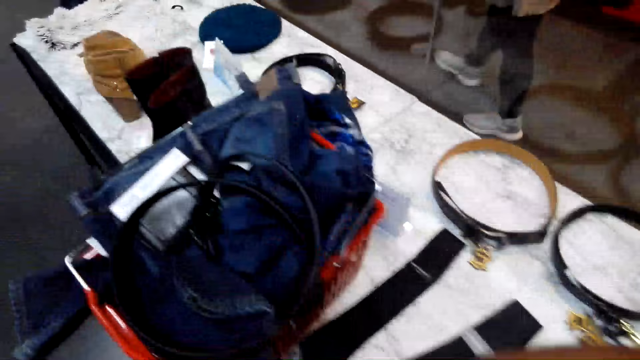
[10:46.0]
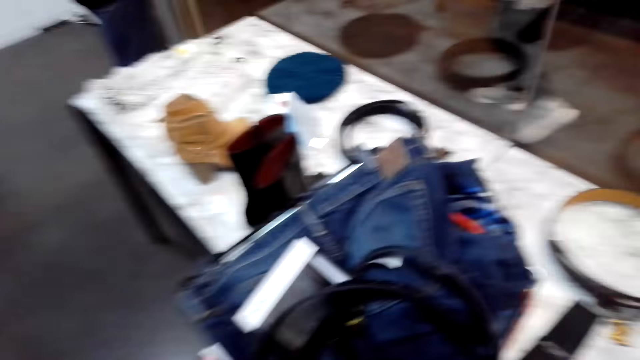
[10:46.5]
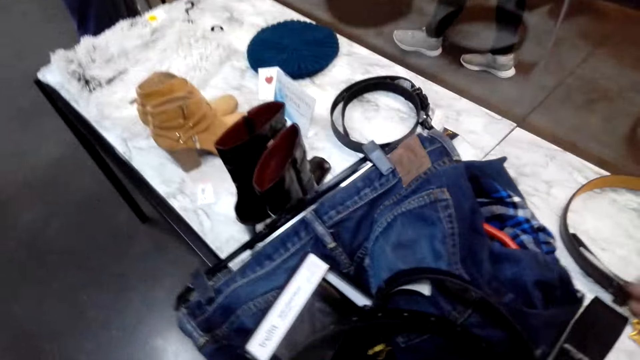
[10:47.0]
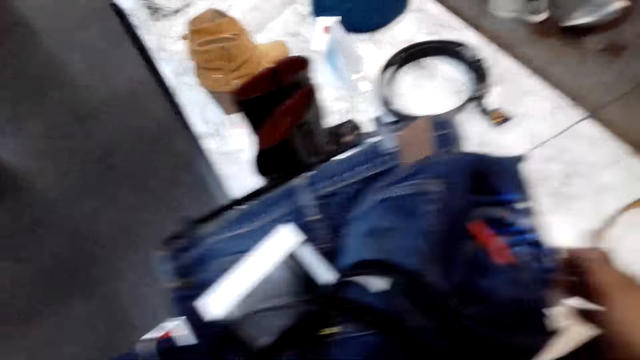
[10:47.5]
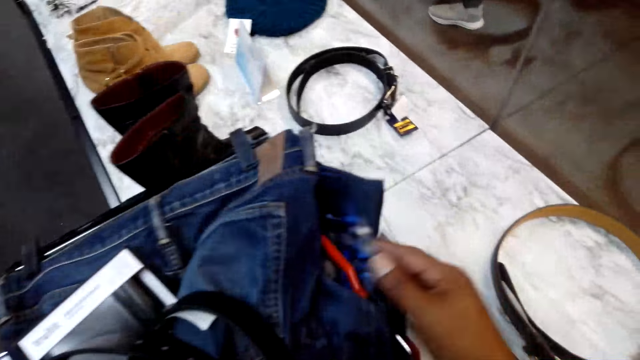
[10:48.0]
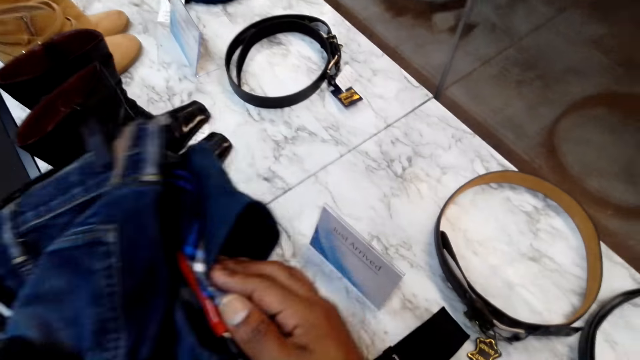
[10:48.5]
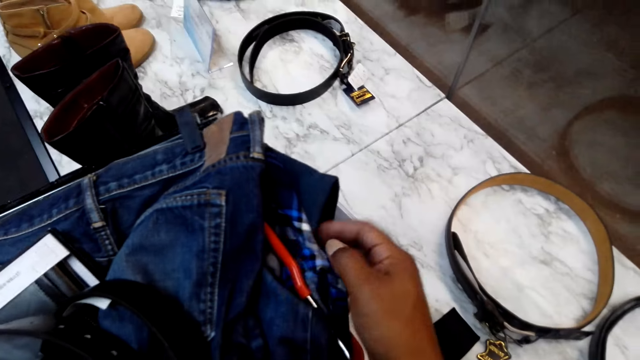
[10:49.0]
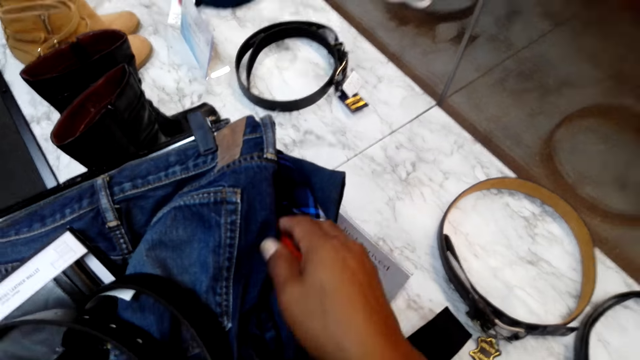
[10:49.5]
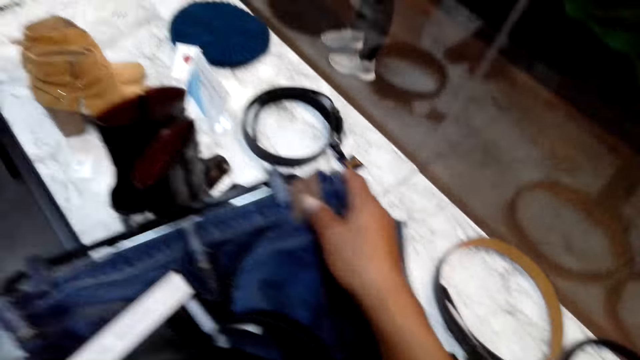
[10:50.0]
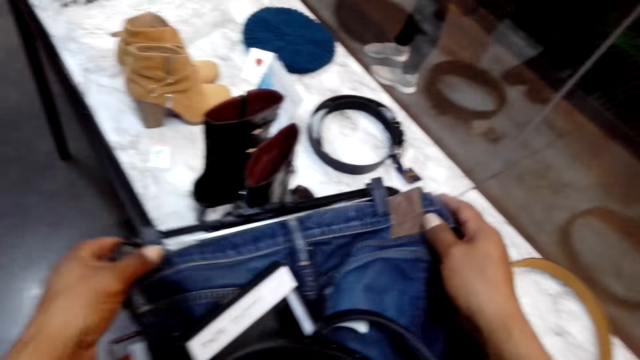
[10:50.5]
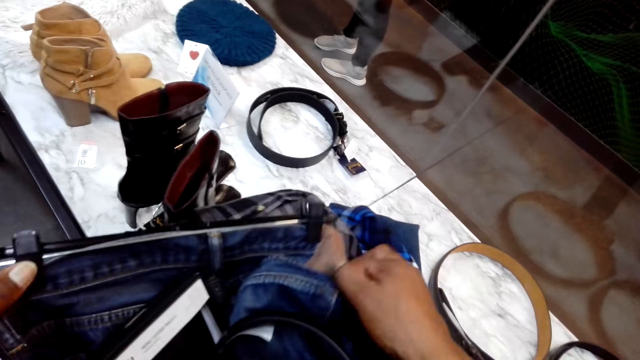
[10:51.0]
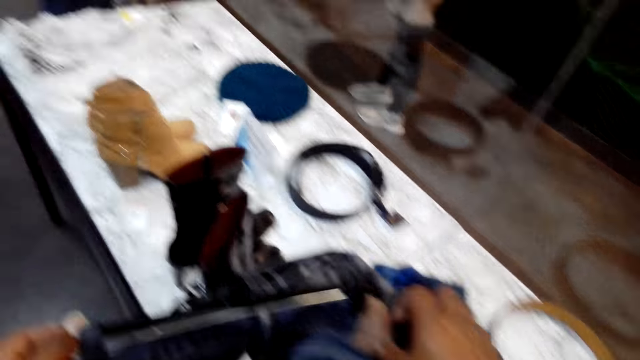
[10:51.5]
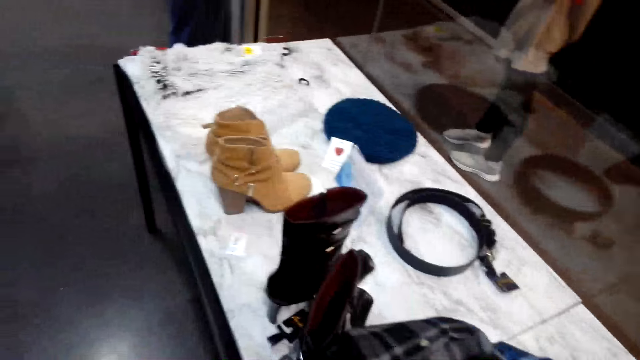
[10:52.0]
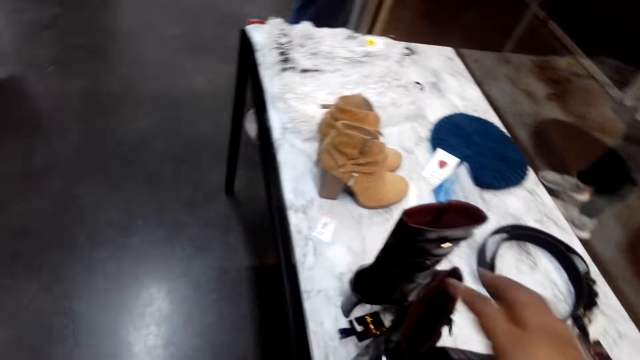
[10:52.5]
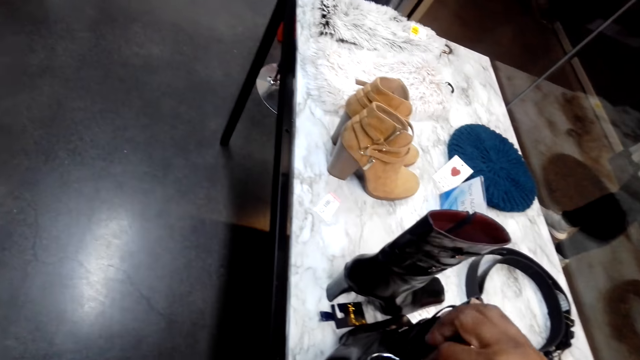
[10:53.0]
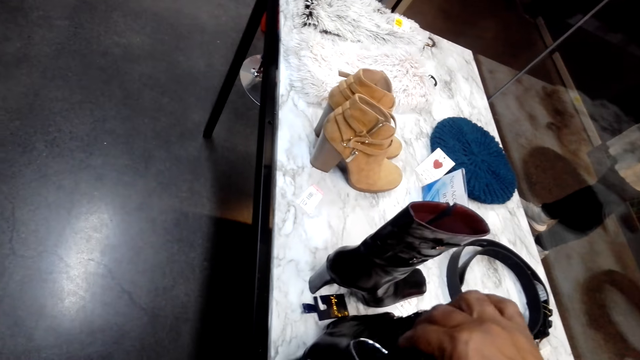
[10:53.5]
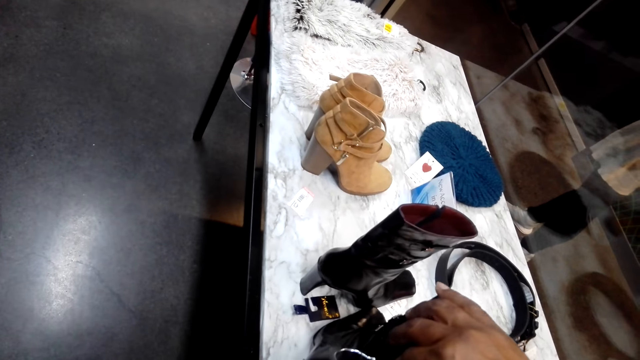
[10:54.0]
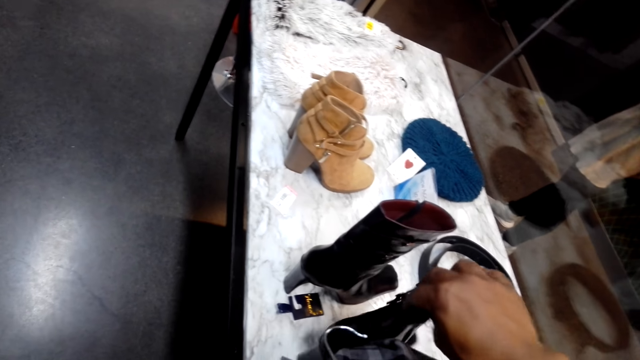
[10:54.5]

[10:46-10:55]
The camera wearer touches clothes on the table.

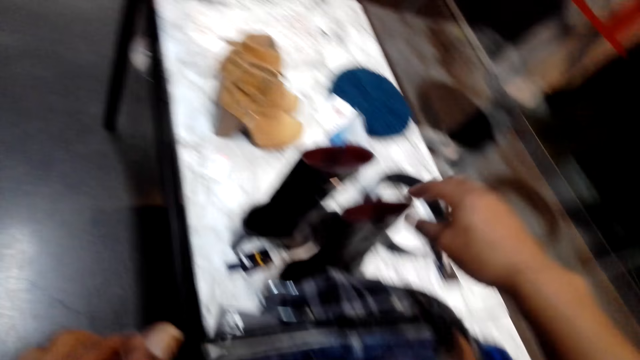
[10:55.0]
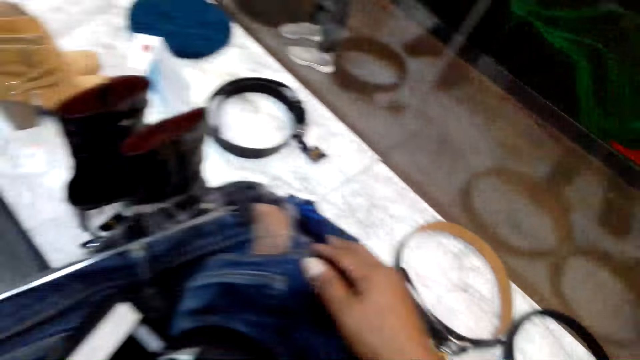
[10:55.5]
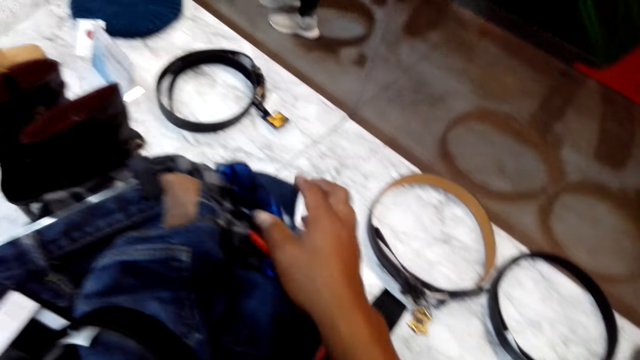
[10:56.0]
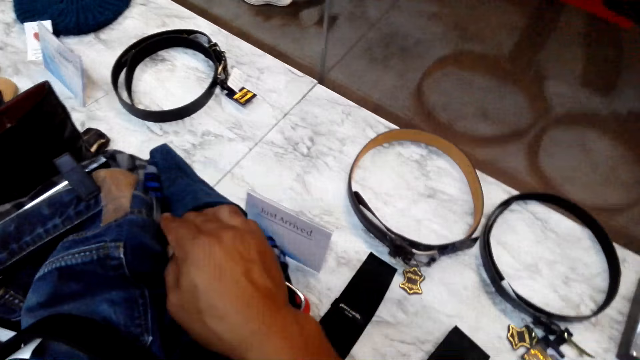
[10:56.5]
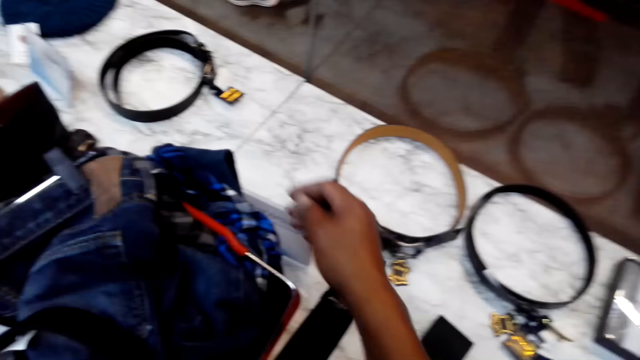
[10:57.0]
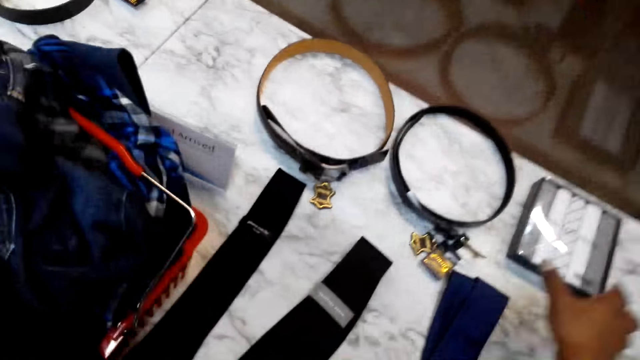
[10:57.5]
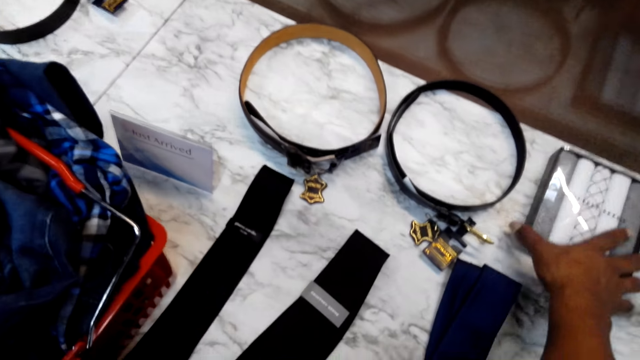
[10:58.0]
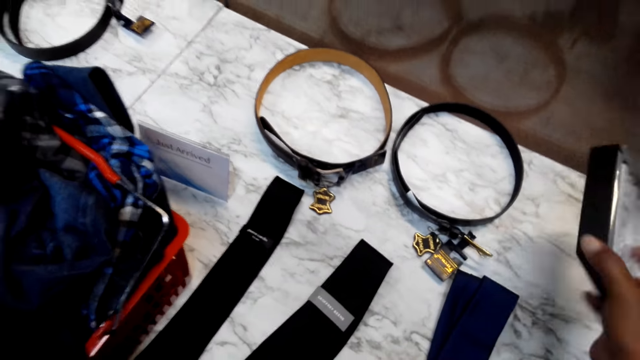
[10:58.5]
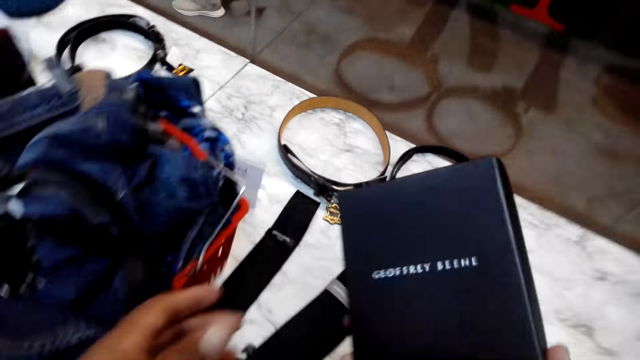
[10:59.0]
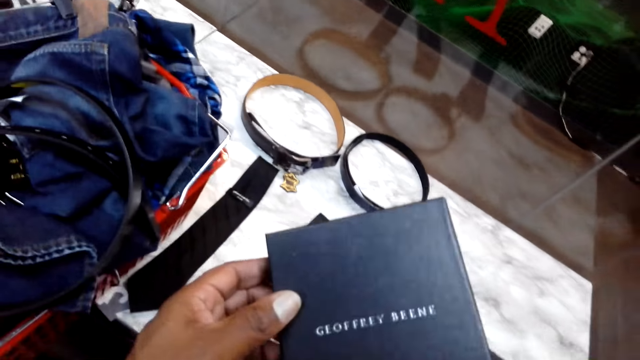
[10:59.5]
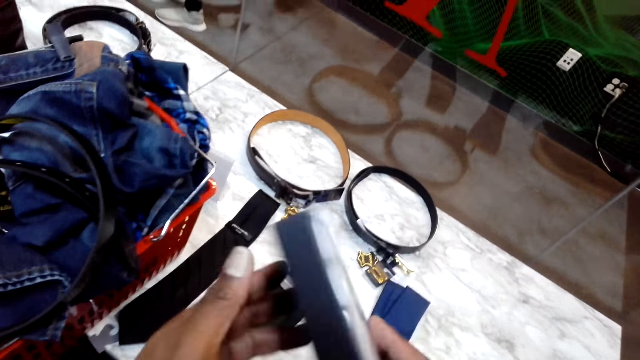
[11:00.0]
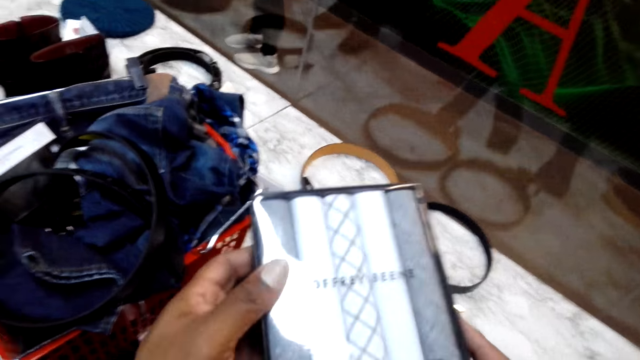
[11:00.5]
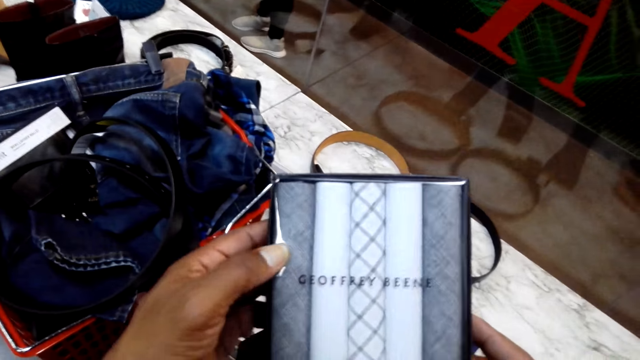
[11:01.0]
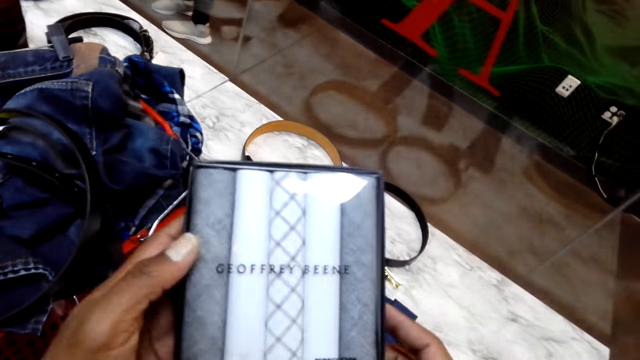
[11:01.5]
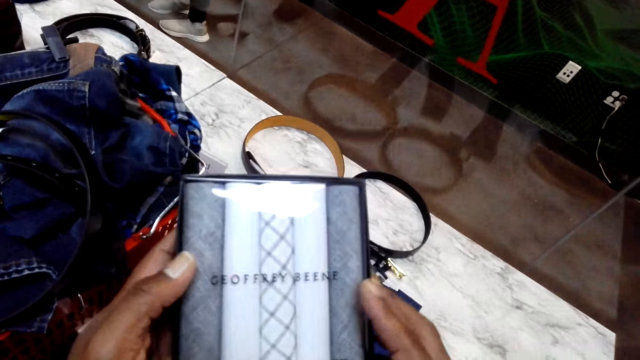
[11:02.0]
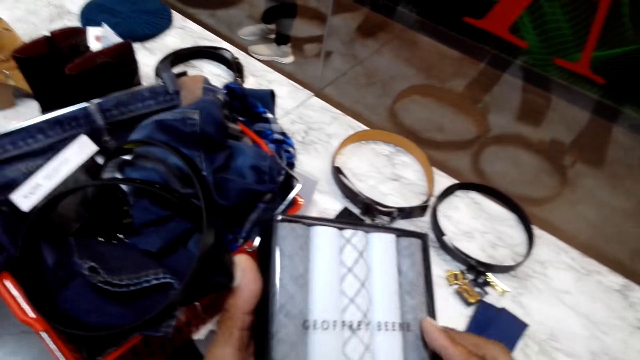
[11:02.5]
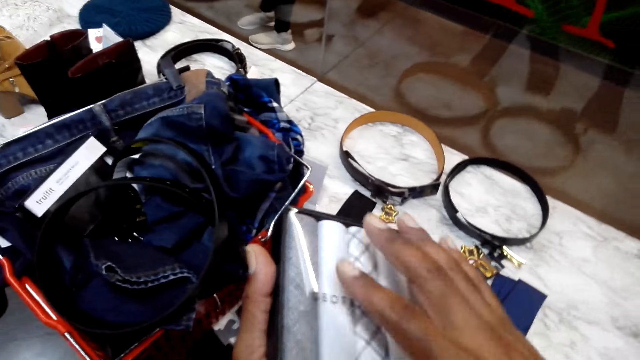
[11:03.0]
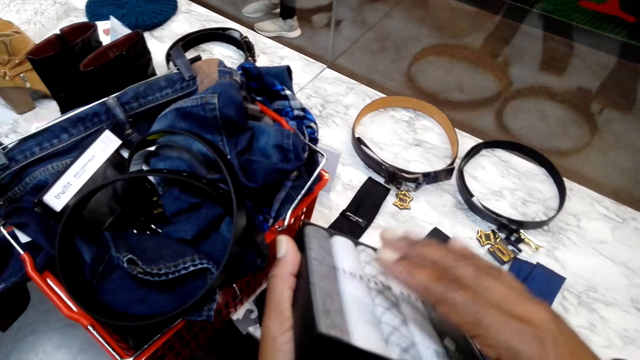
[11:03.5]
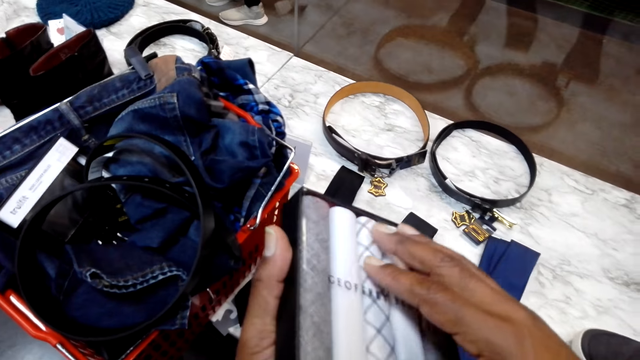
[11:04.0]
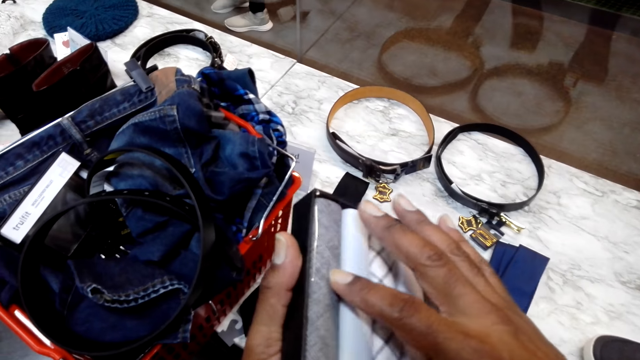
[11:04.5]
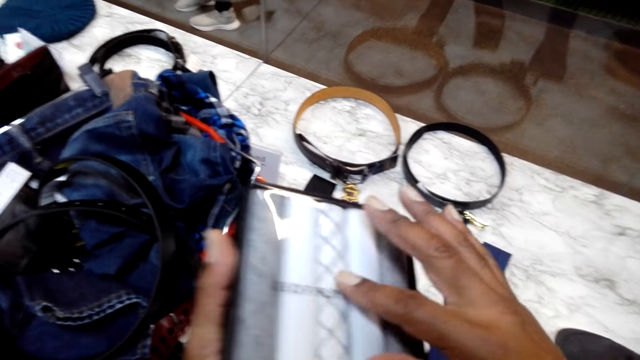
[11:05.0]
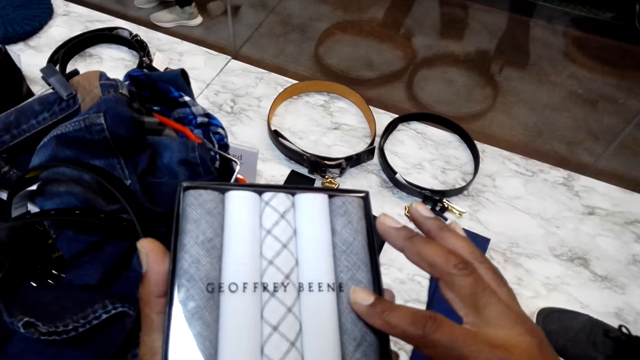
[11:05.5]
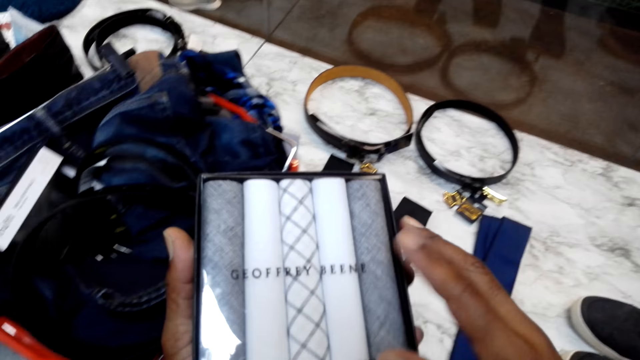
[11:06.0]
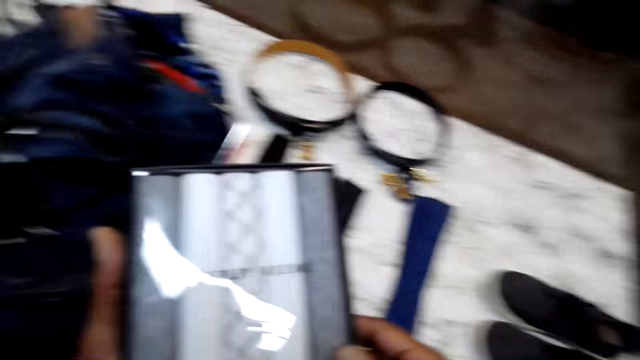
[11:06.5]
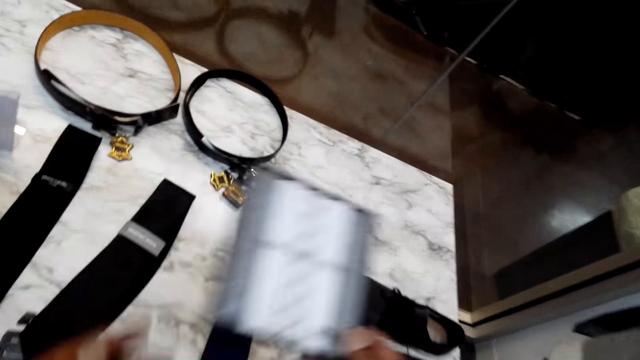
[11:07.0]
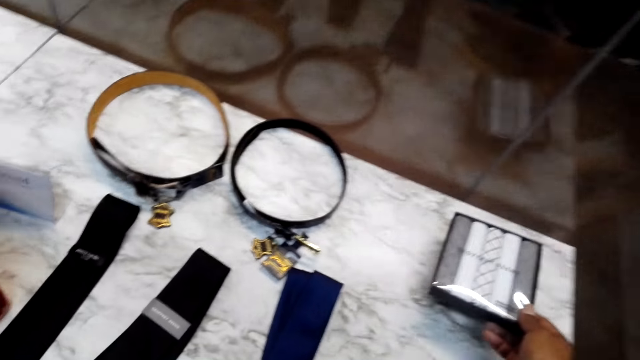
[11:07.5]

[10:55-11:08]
The camera wearer picks a tie from the table. They stare at the tie. They put the tie on the table.
